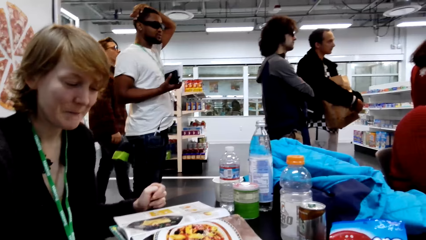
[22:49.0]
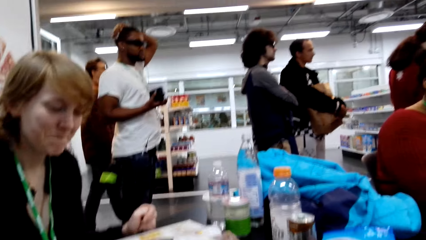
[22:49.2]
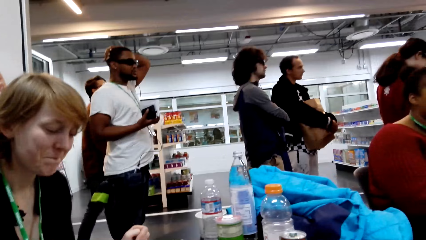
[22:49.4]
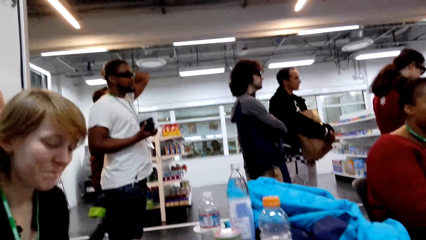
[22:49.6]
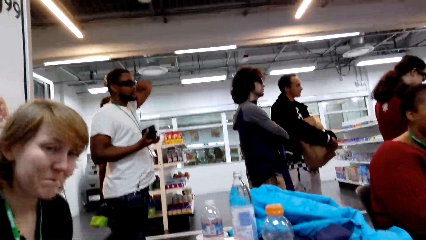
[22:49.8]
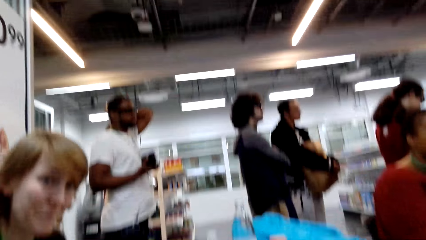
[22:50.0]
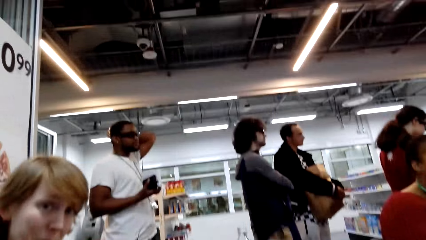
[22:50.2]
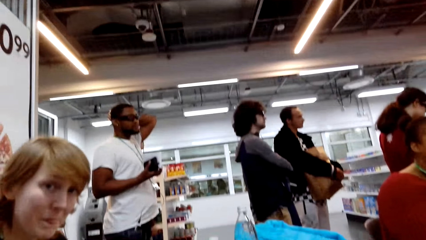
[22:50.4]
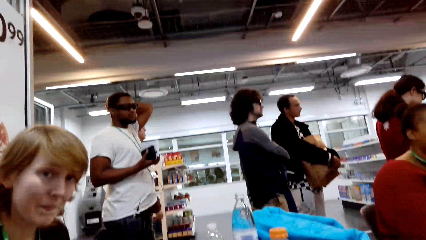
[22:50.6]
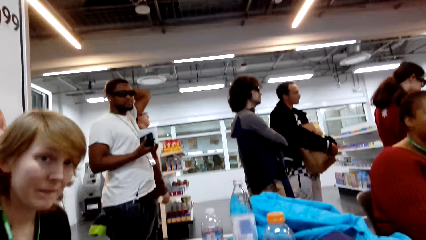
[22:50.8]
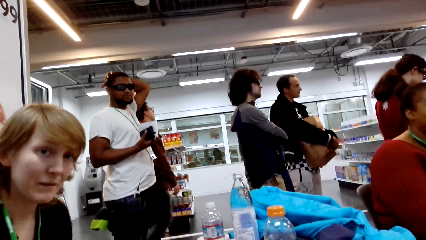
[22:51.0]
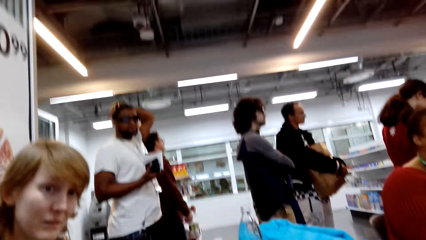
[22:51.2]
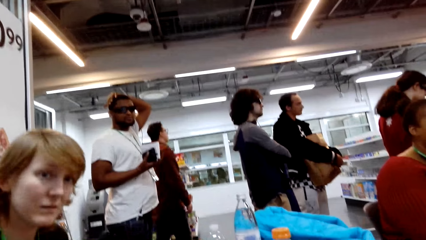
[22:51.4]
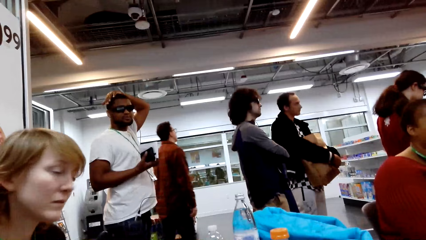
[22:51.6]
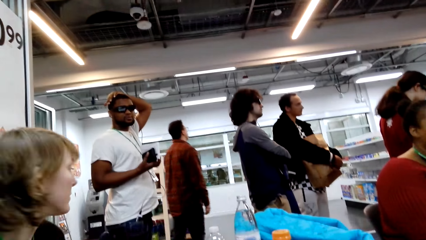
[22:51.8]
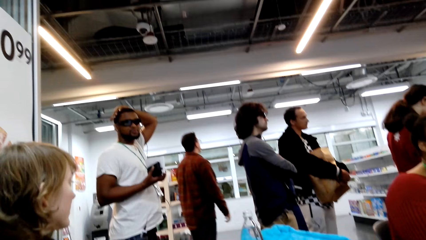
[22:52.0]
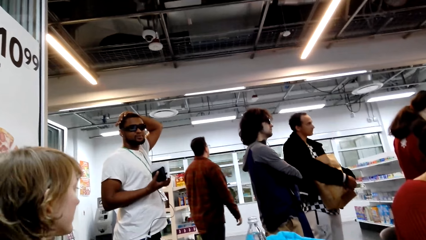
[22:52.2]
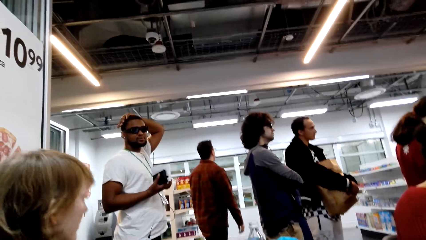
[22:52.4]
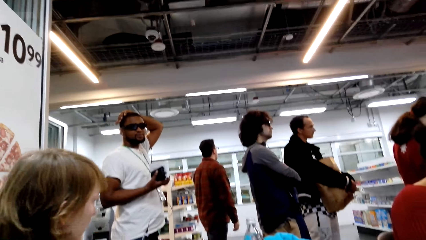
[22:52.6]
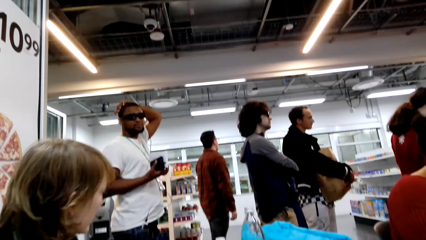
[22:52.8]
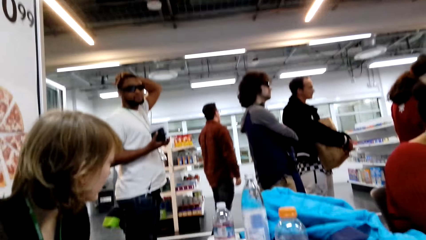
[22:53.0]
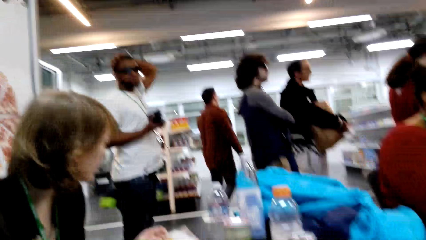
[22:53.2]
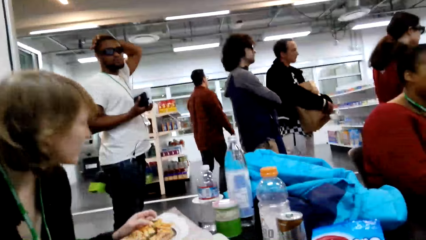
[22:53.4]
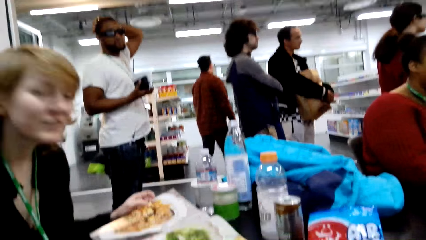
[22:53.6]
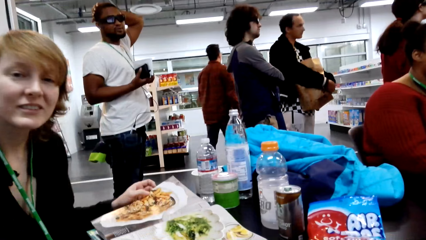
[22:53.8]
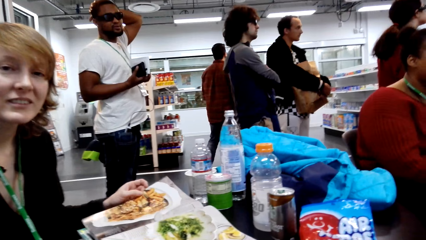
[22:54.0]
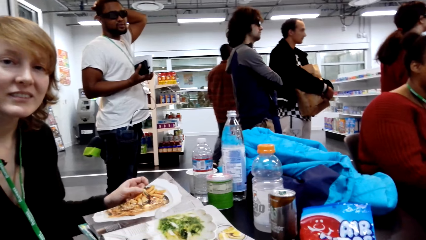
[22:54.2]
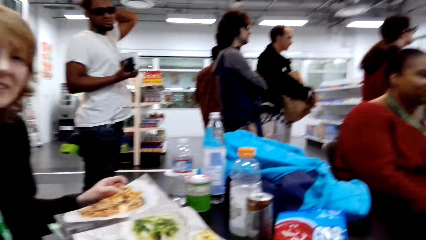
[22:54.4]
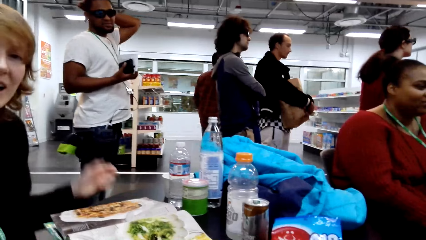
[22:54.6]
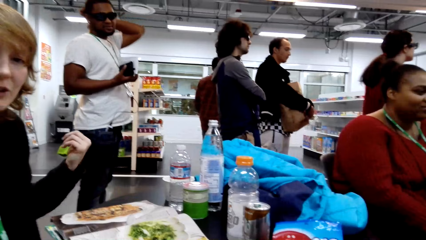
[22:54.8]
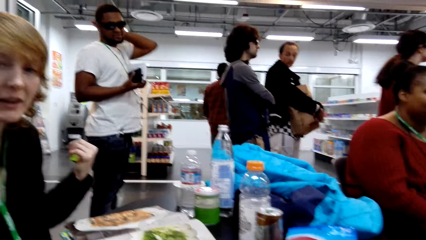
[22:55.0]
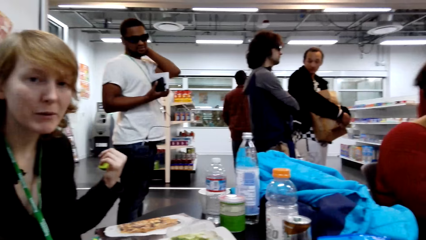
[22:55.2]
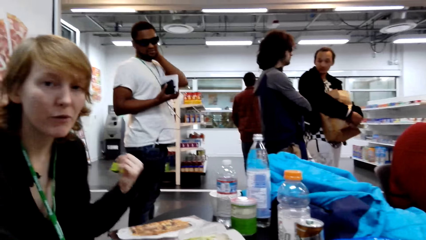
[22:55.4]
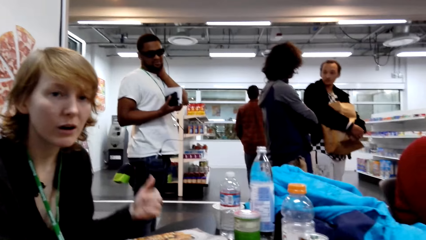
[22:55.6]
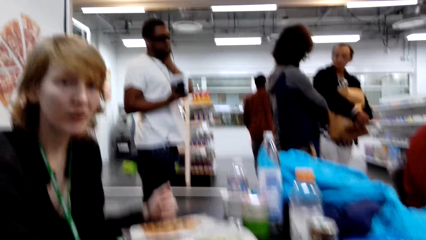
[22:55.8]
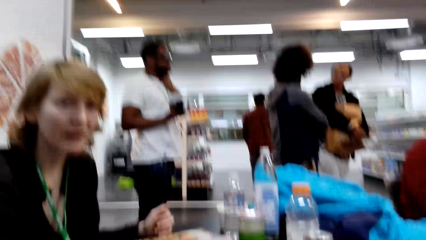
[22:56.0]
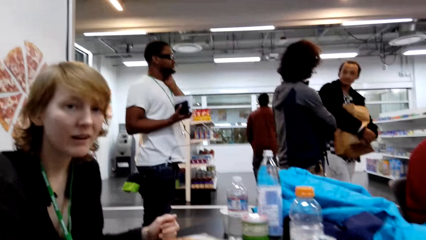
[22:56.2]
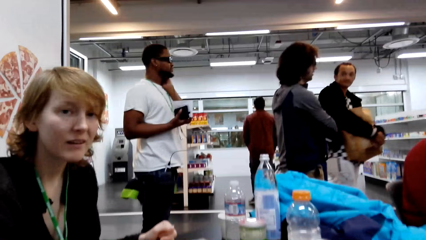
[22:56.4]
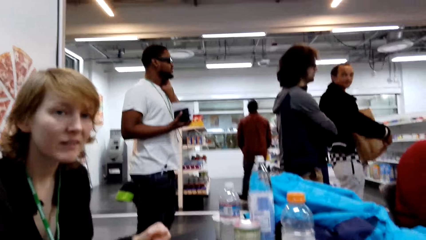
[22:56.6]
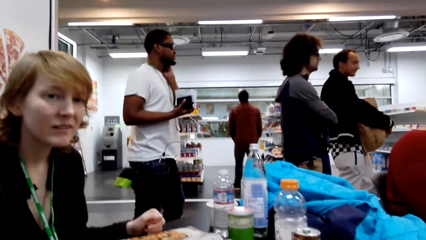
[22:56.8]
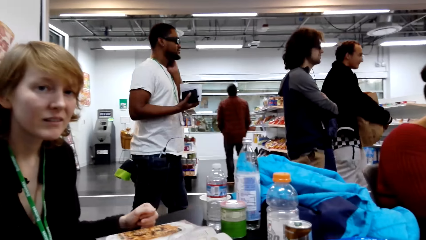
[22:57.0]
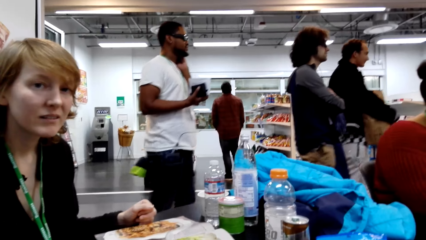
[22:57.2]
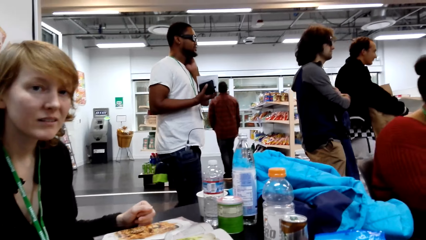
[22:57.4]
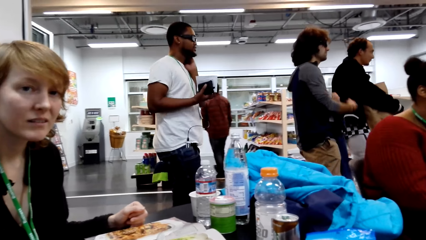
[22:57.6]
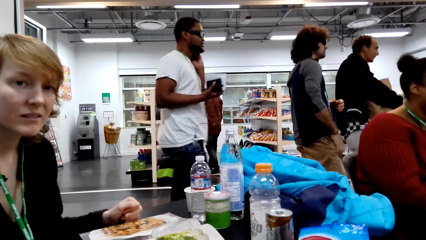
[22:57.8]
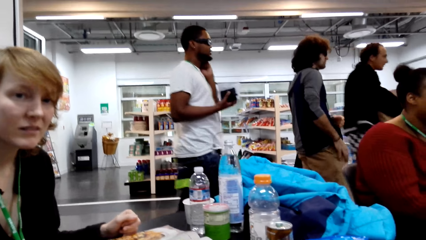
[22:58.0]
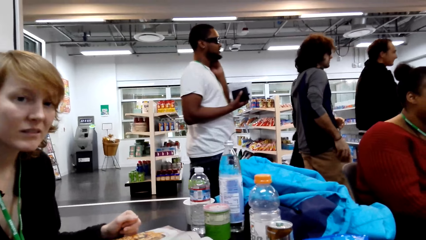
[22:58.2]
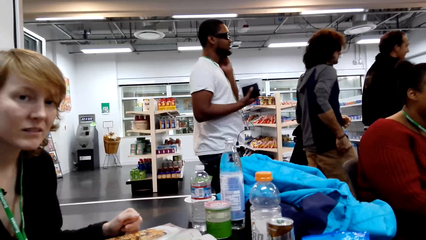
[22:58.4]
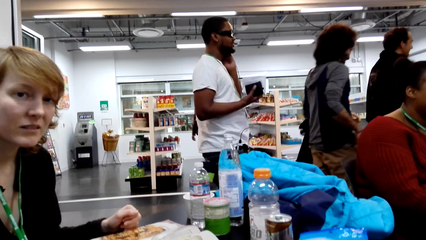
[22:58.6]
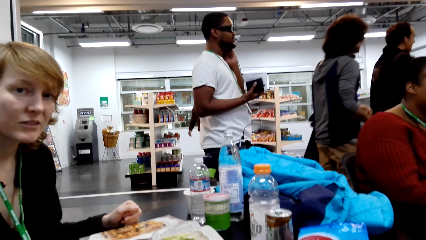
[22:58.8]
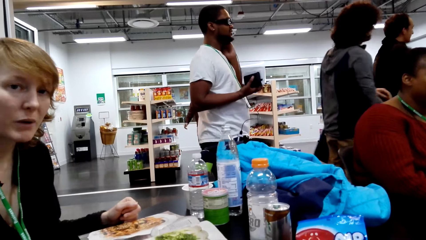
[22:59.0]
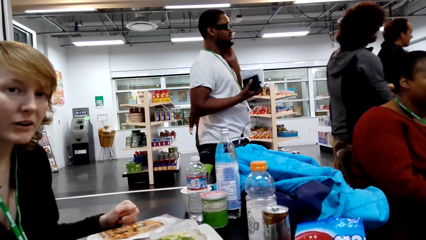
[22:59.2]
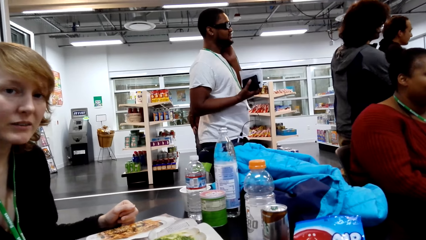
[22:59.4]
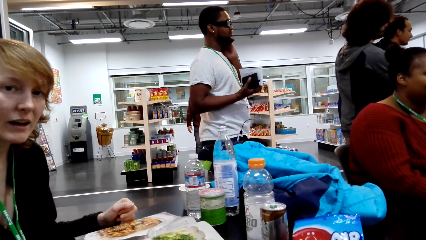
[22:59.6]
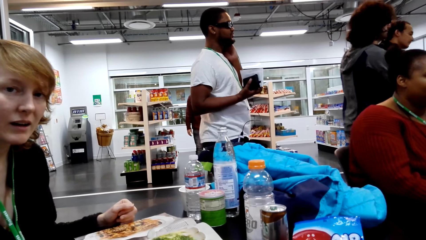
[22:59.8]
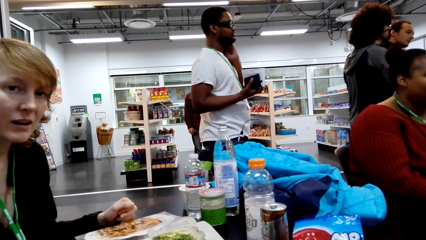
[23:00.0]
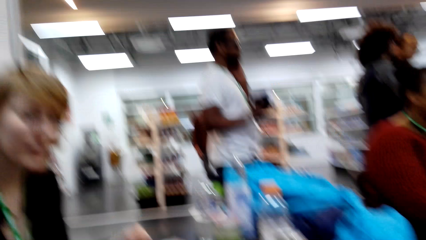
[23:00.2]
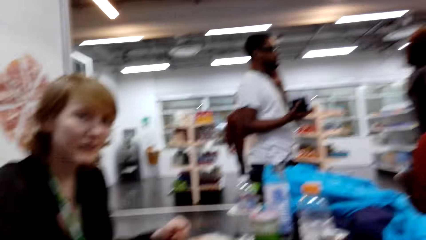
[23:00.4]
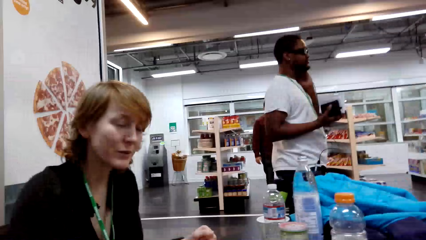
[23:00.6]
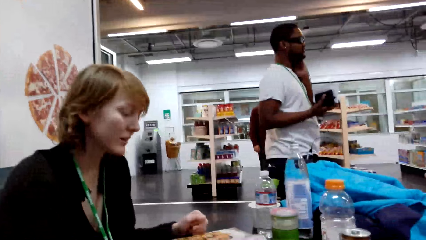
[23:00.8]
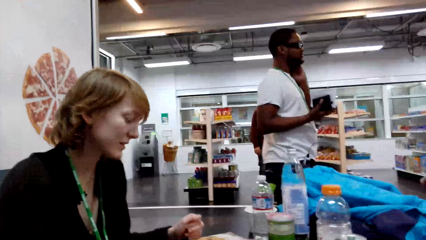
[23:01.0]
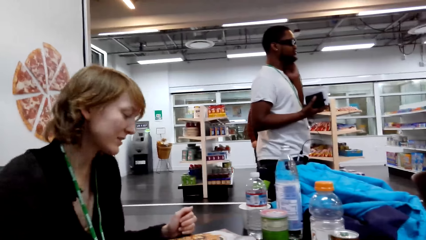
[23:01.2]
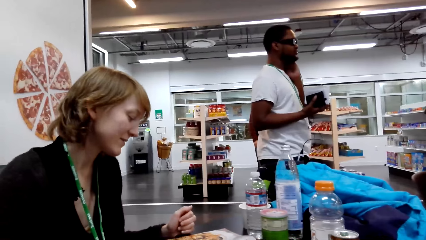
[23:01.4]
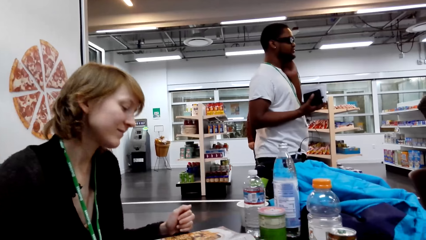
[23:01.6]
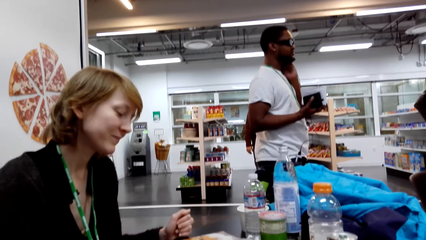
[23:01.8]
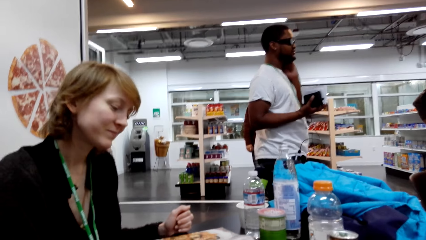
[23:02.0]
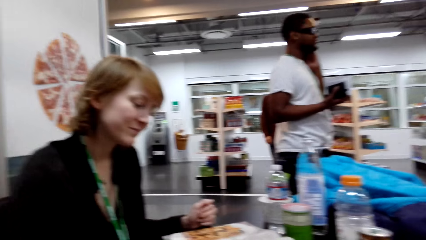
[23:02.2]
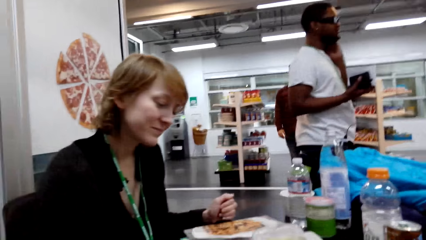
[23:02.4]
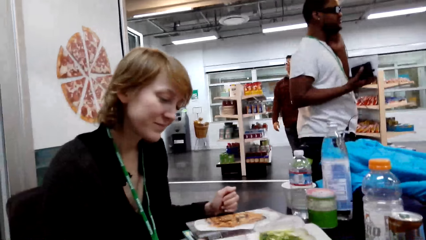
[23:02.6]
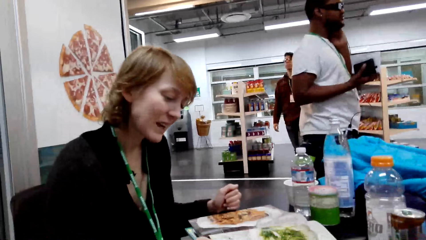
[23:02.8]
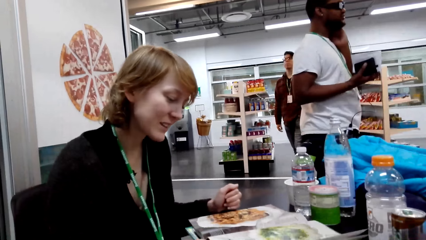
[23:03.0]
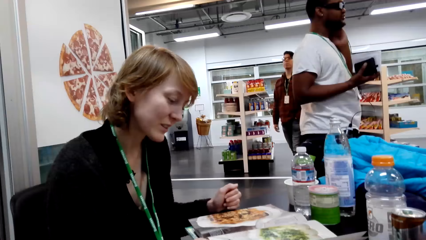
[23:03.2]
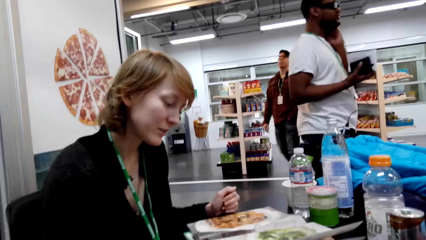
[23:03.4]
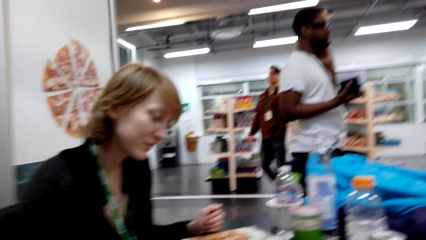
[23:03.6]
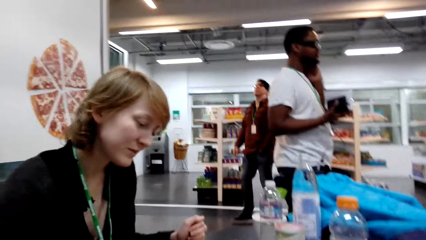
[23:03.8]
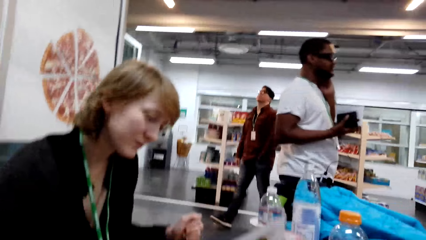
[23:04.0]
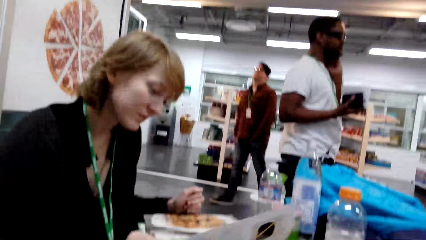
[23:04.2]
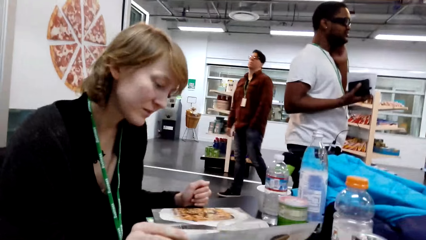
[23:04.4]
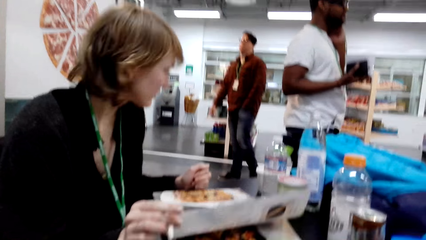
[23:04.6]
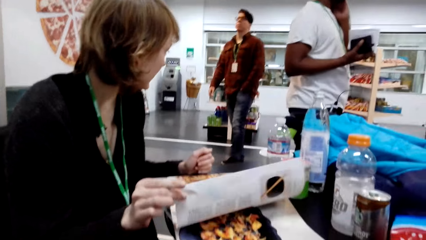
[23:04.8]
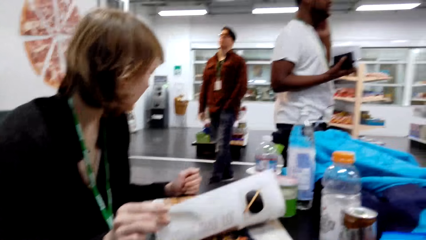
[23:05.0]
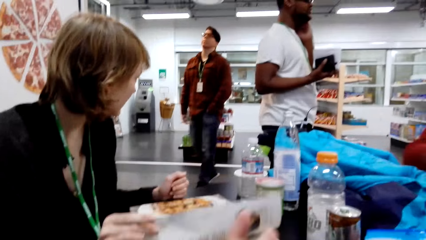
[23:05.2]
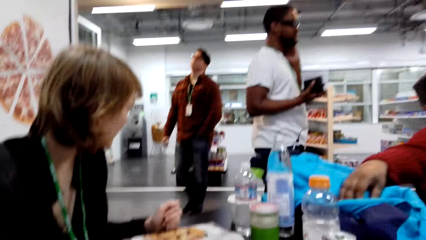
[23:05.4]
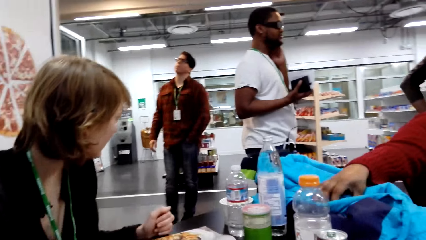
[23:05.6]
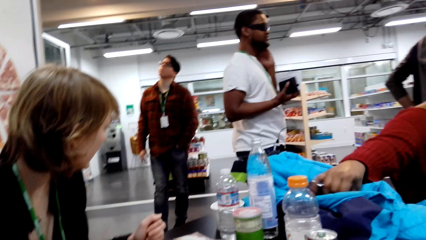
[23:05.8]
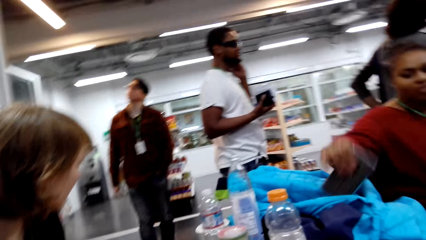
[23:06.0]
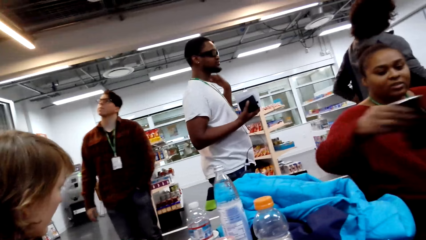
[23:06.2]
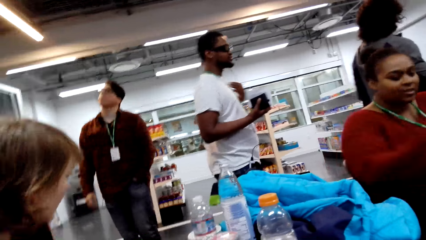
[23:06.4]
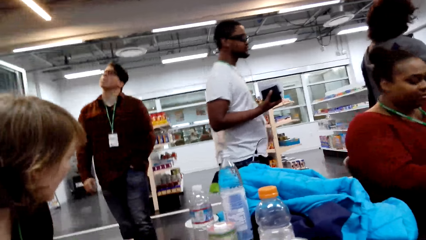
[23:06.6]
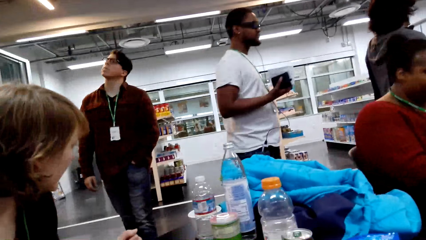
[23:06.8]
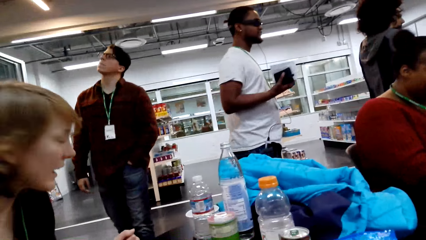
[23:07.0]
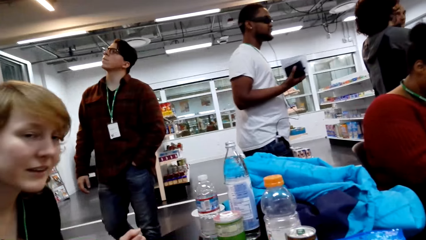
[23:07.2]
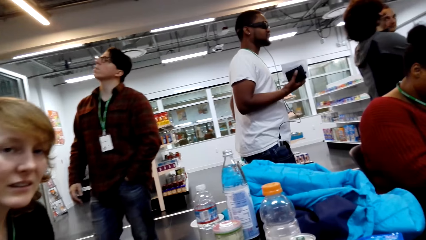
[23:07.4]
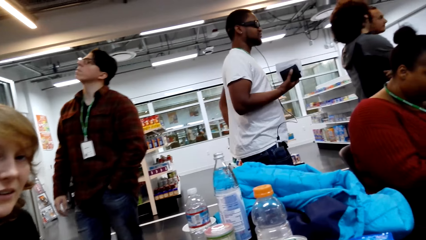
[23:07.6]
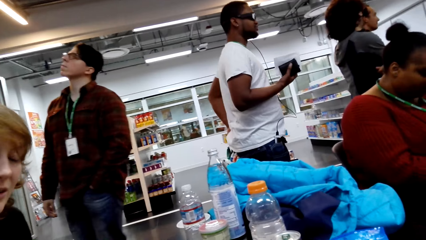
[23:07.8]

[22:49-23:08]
A woman does a hand gesture. A person moves around. The woman looks through the magazine. Another woman picks up the phone.
